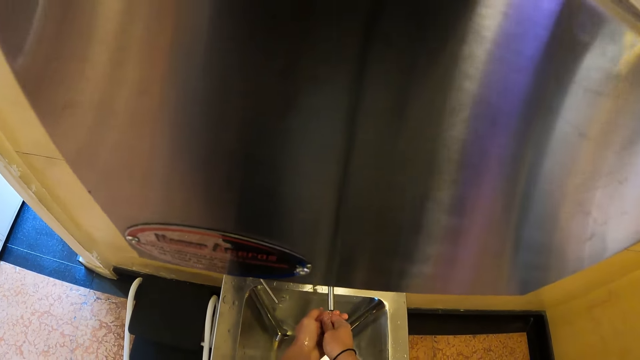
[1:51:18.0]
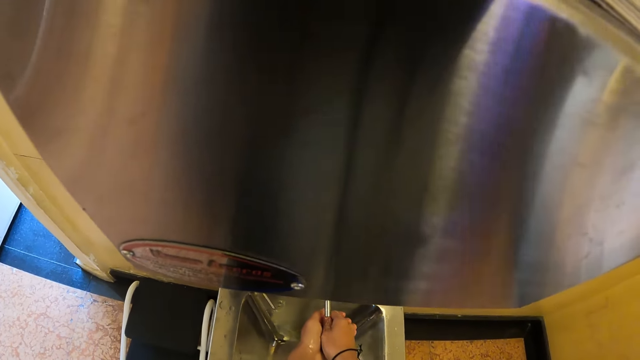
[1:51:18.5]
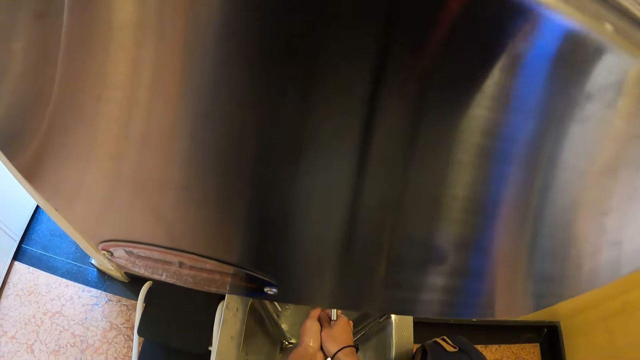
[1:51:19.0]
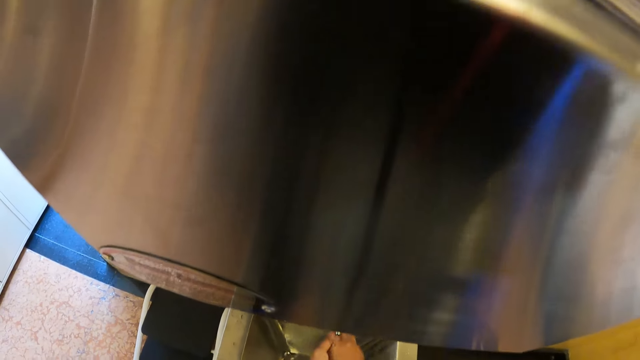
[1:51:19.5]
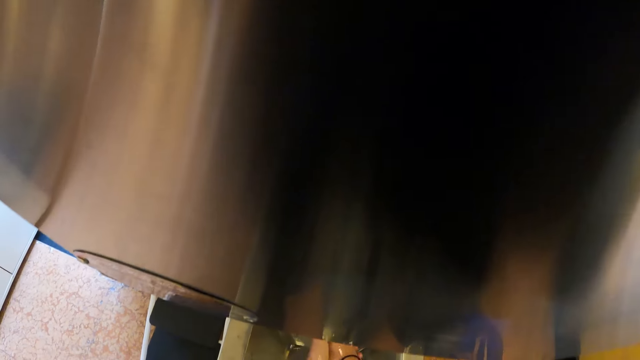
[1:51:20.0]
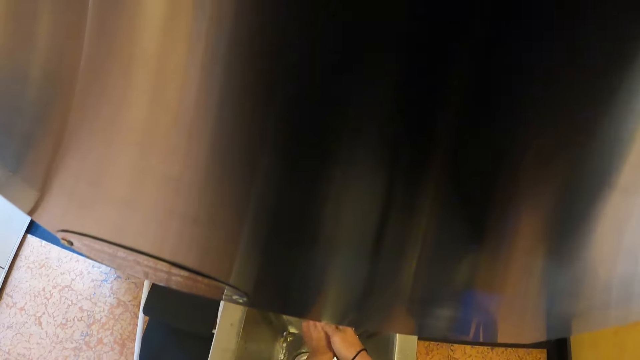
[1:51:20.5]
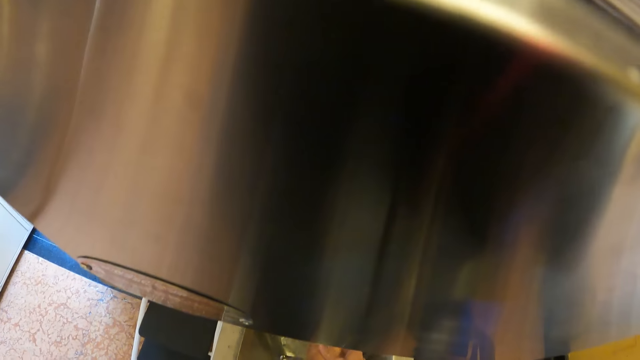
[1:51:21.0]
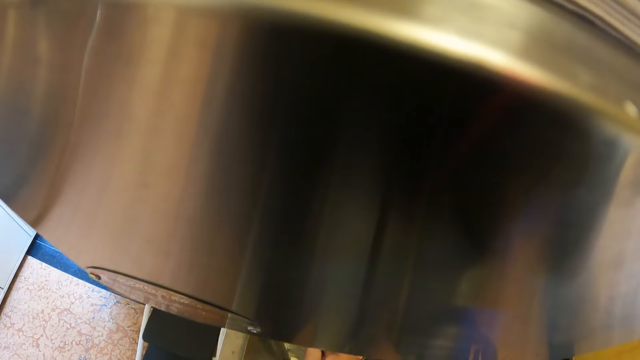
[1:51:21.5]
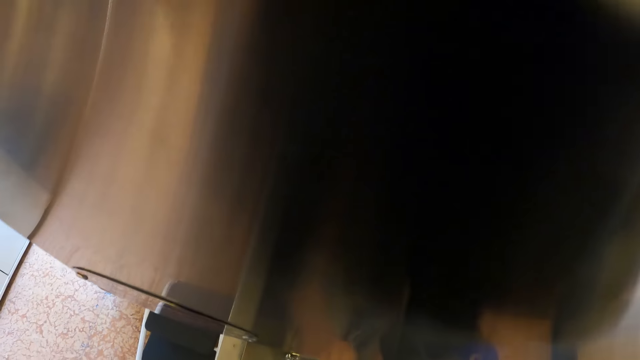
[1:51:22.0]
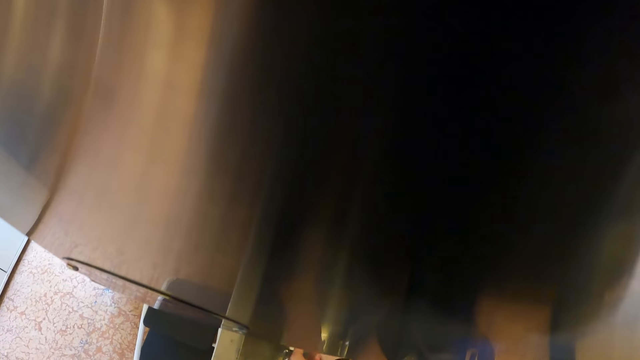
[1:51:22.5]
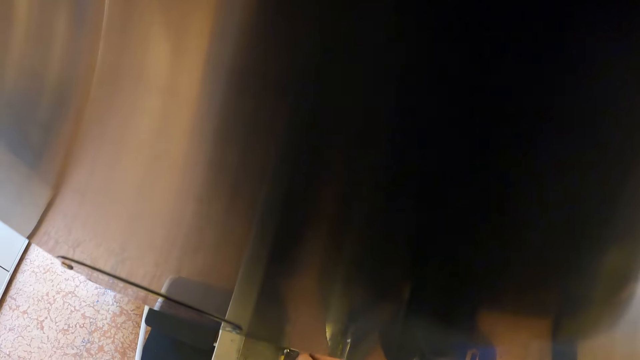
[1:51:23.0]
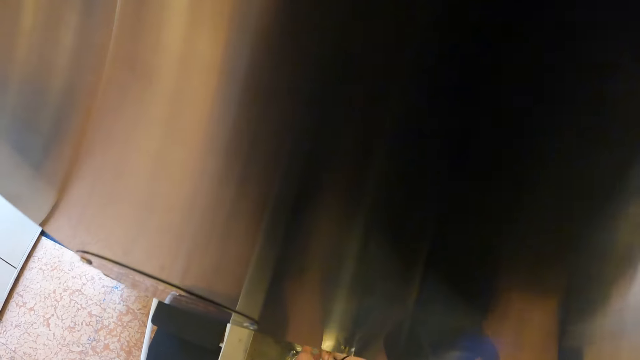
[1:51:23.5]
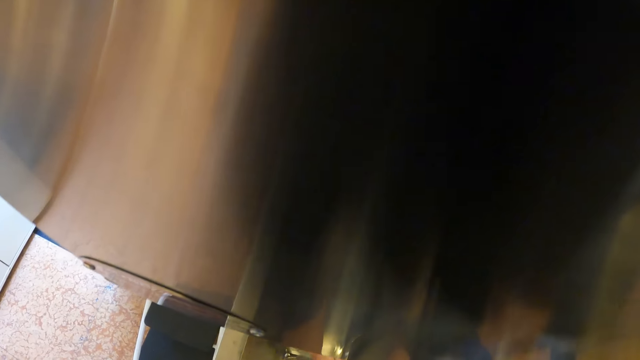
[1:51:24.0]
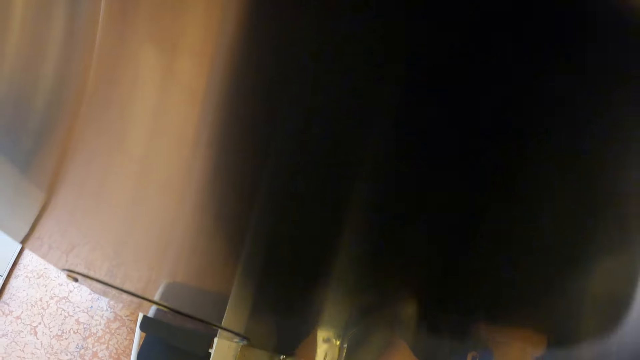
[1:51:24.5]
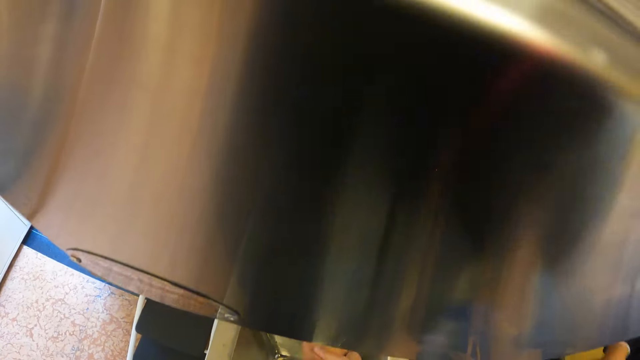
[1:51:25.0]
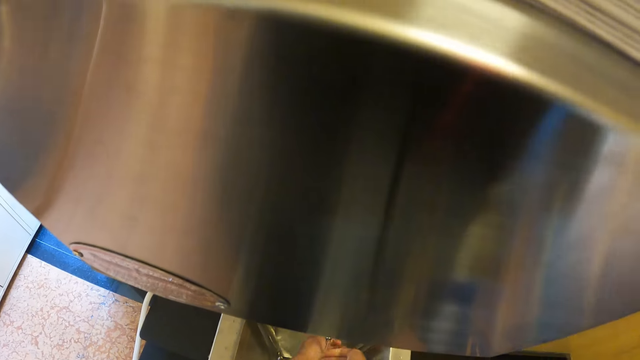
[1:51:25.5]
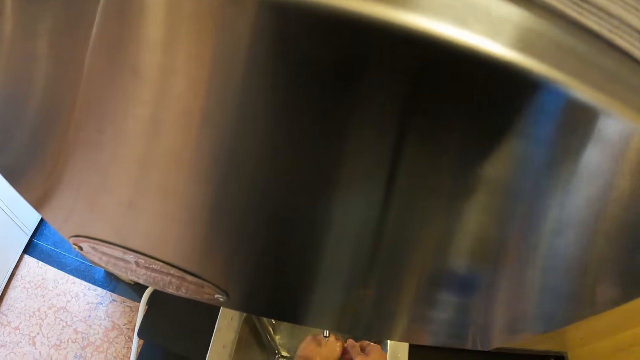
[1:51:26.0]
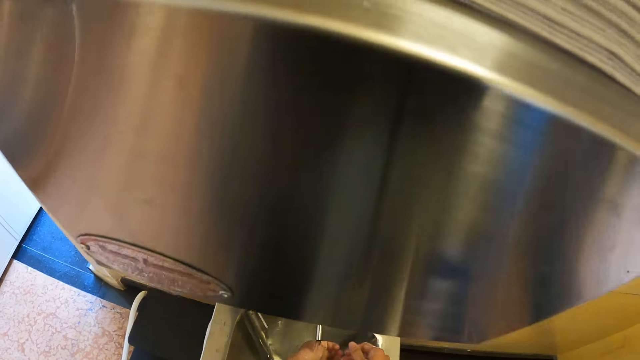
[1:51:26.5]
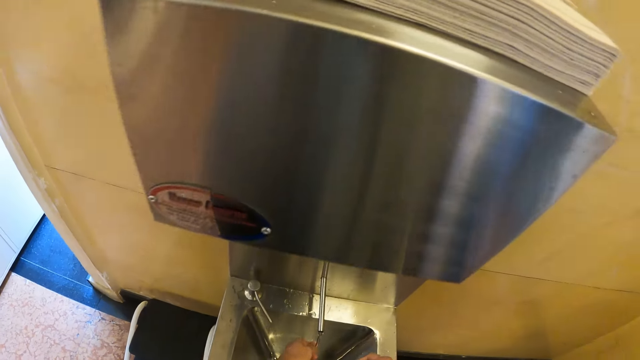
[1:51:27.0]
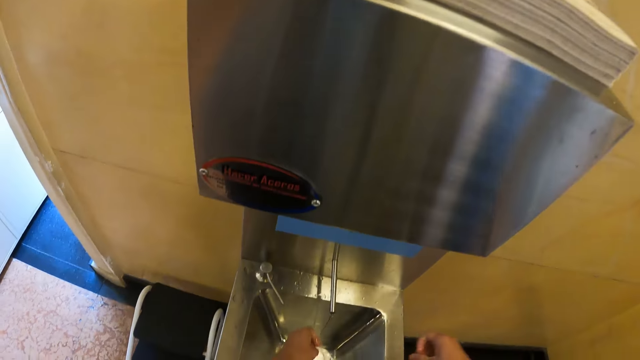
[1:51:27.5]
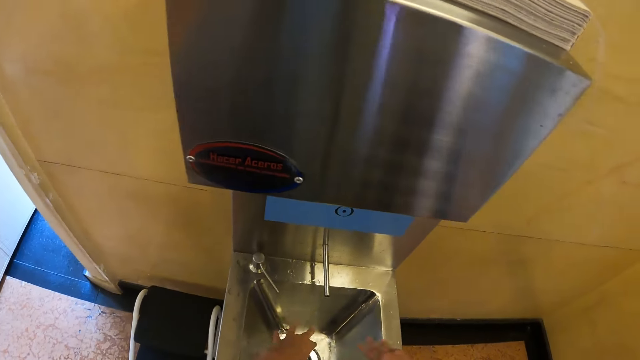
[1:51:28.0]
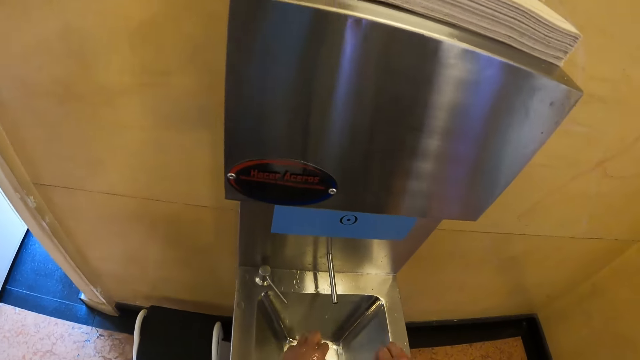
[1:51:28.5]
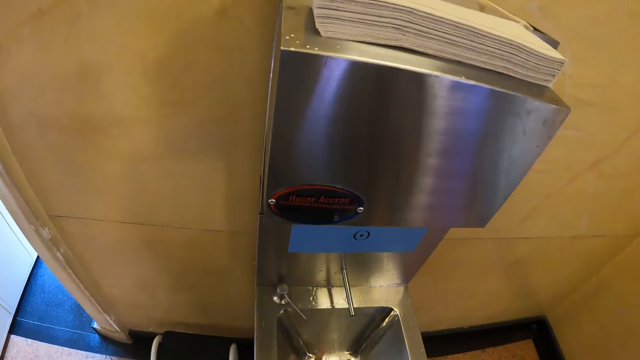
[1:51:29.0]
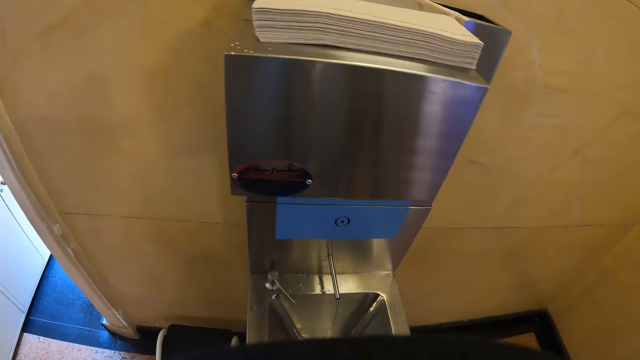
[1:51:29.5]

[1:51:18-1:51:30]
The camera wearer washes hands.

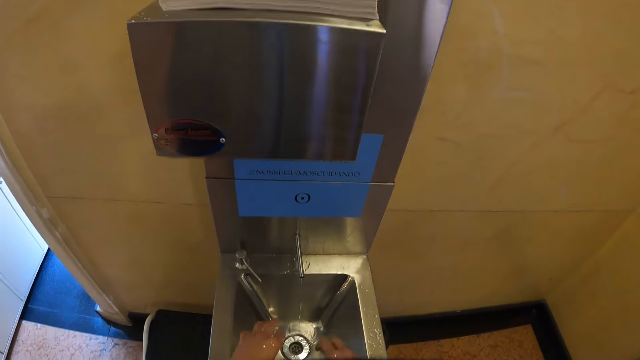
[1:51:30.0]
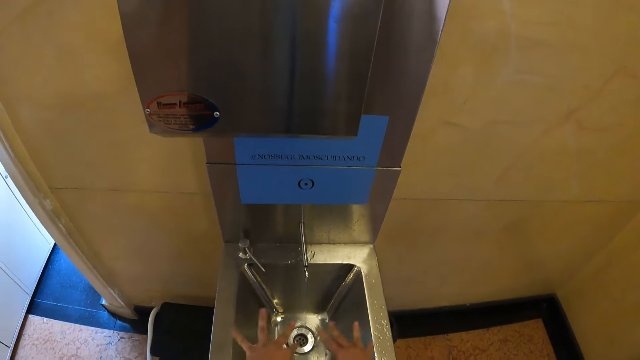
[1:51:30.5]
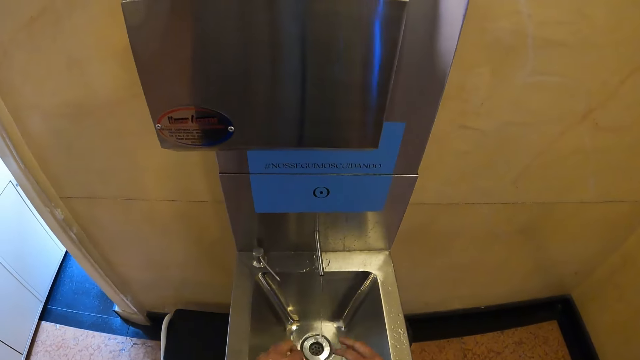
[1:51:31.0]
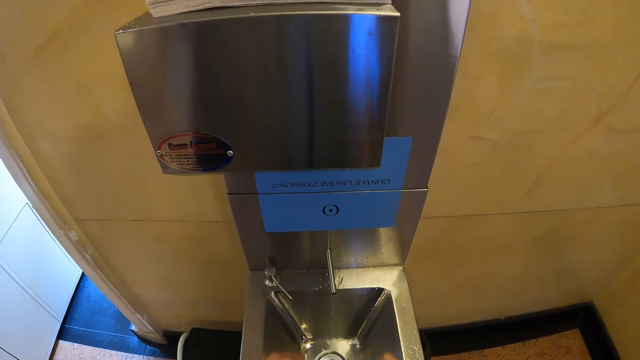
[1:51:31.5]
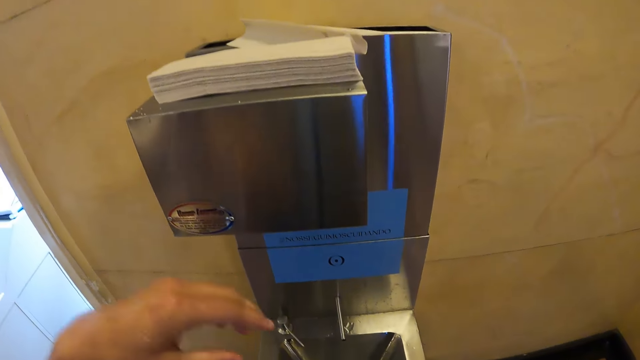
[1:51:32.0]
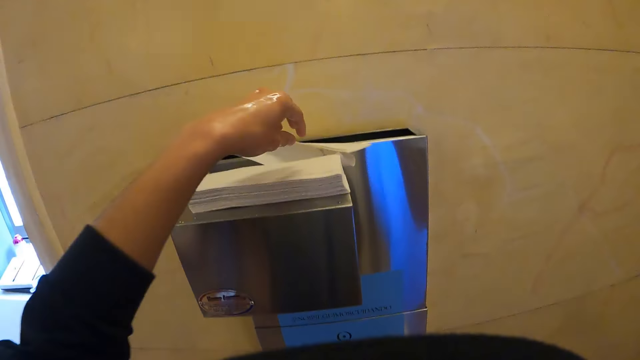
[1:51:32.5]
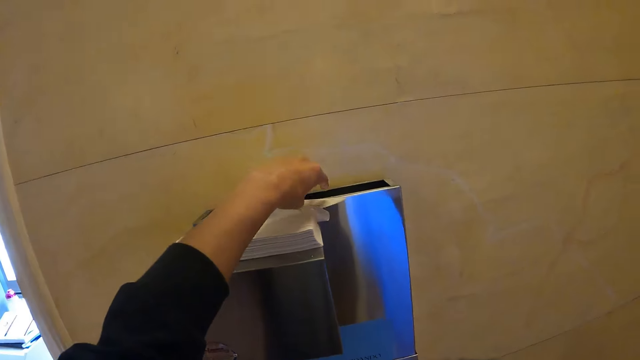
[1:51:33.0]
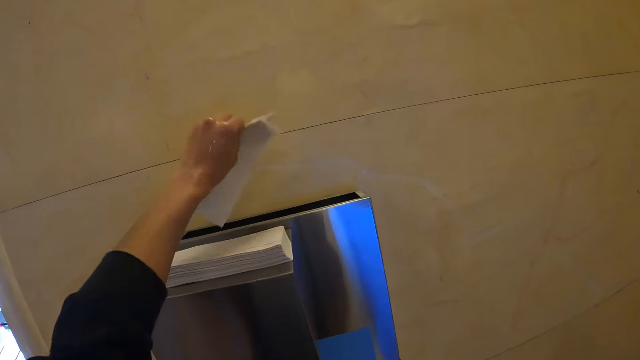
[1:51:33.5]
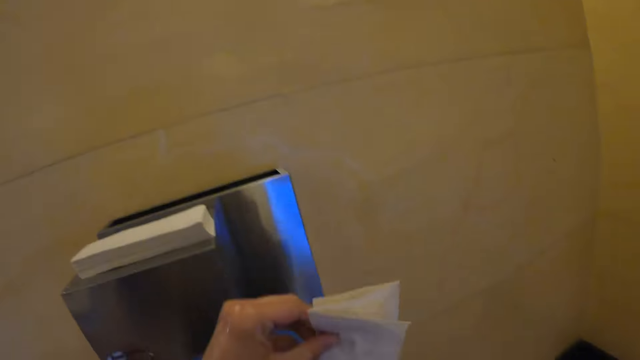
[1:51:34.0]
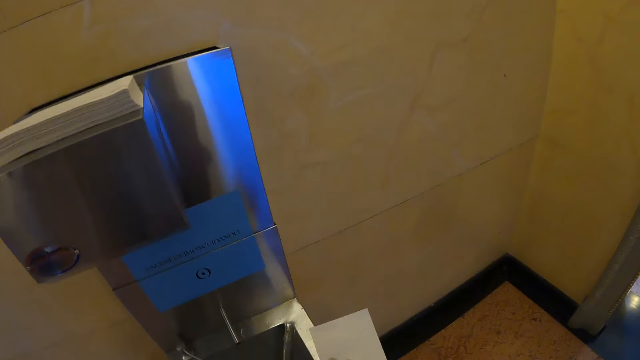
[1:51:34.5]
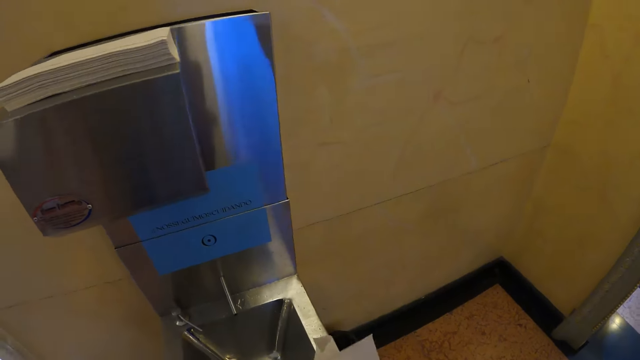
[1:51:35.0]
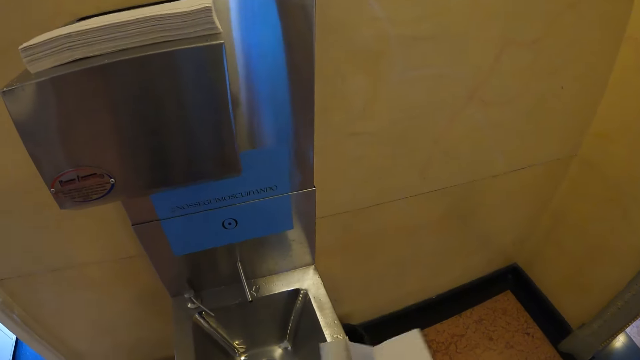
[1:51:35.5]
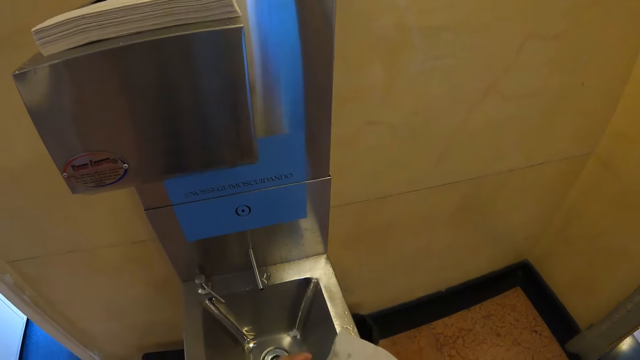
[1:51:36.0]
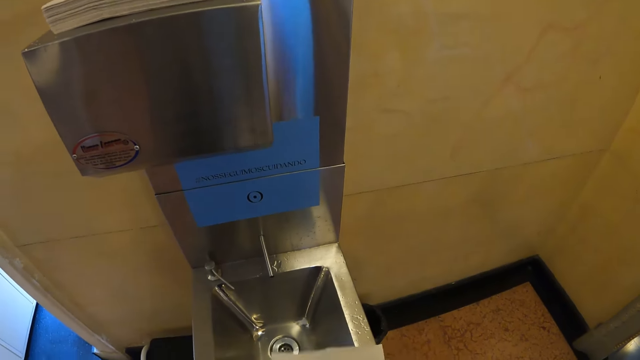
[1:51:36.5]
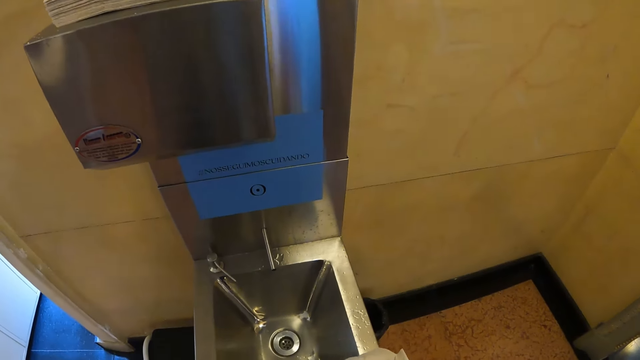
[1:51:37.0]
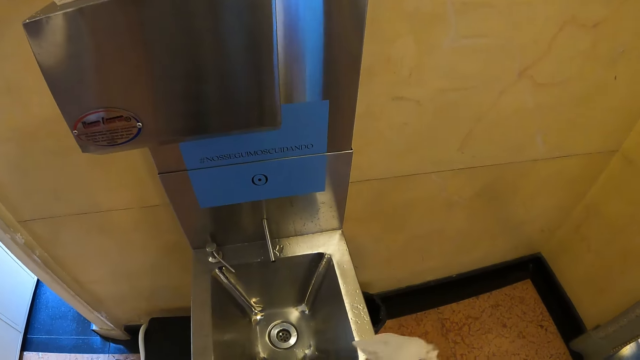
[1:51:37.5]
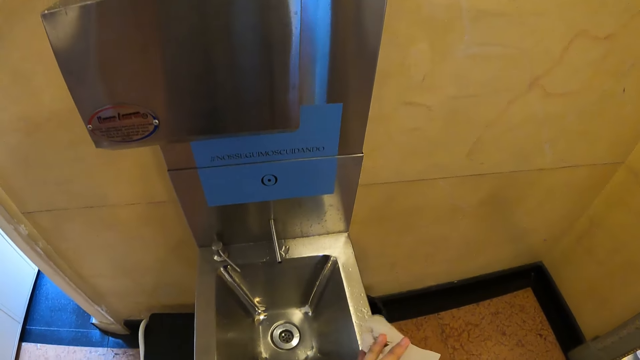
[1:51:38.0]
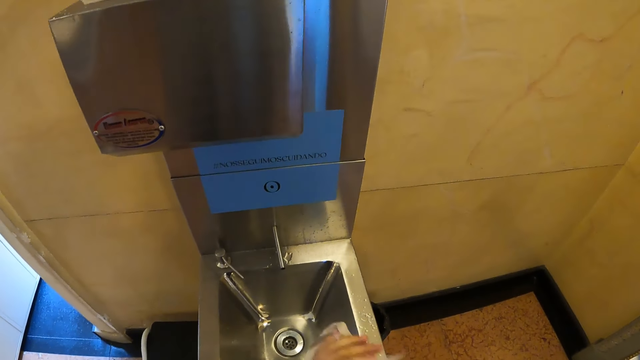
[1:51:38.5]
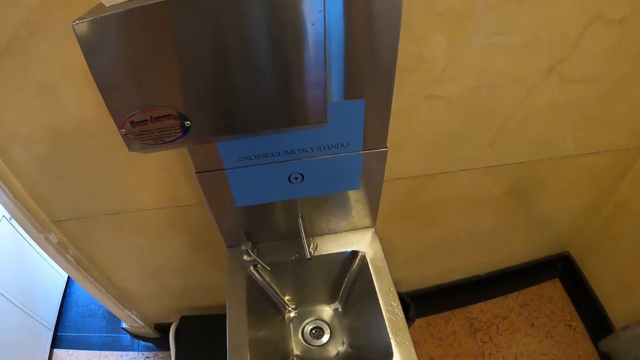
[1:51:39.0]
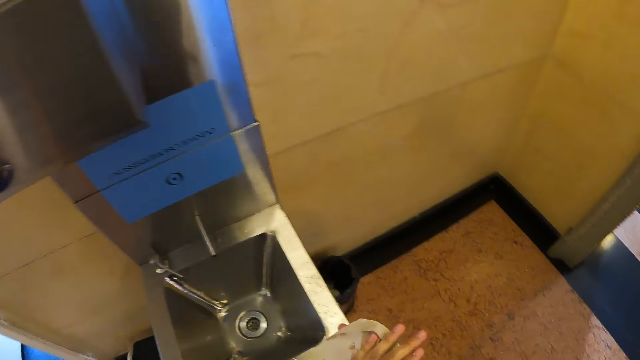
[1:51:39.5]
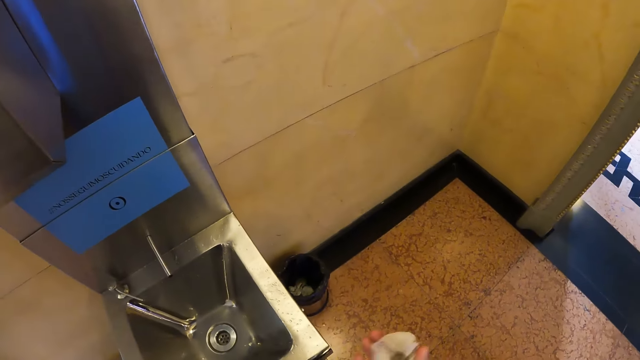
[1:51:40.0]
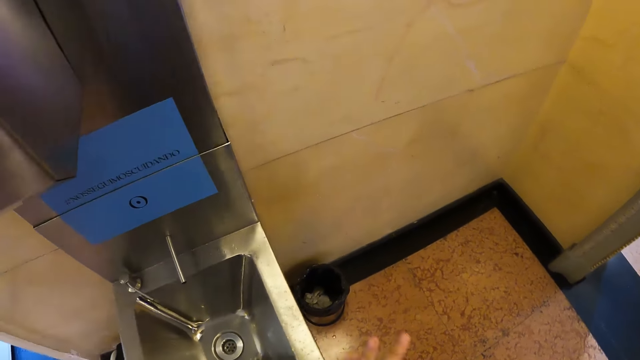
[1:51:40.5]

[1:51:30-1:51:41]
The camera wearer takes a tissue or paper towel. They dry hands with the paper towel.
